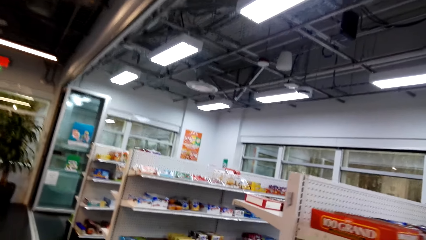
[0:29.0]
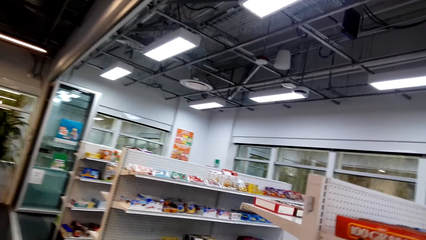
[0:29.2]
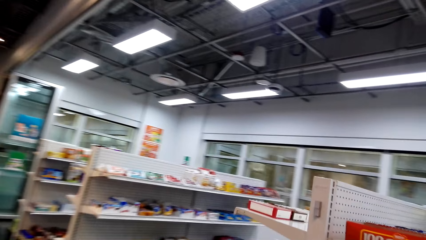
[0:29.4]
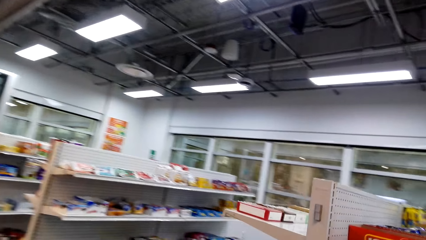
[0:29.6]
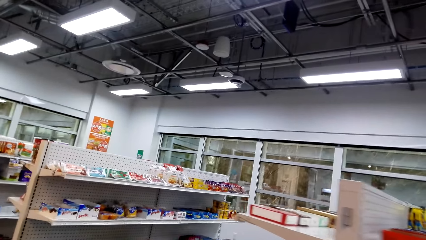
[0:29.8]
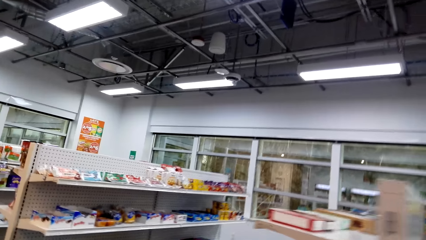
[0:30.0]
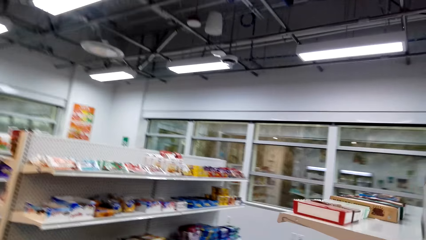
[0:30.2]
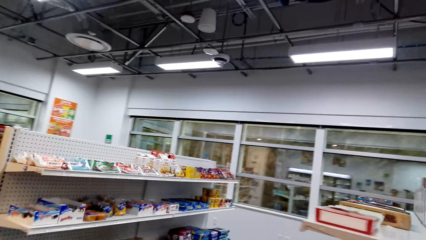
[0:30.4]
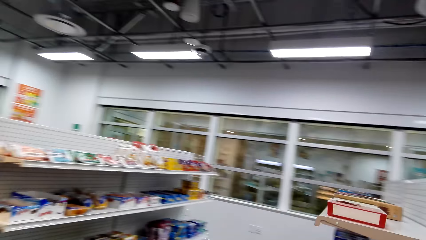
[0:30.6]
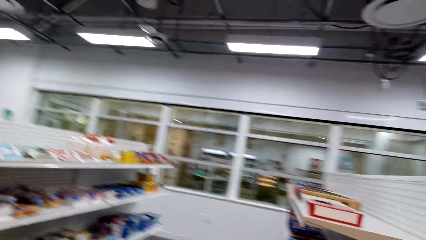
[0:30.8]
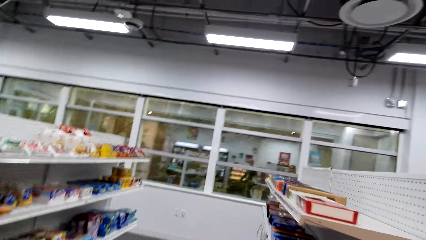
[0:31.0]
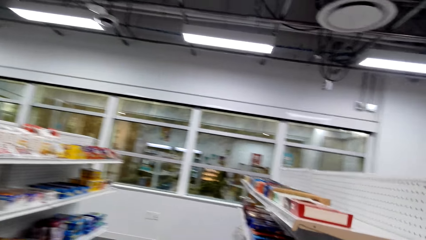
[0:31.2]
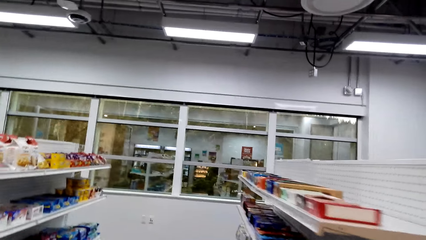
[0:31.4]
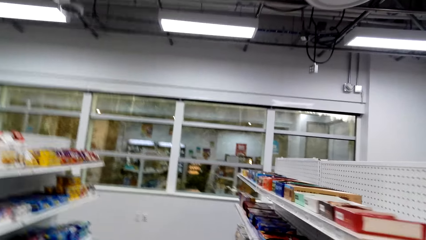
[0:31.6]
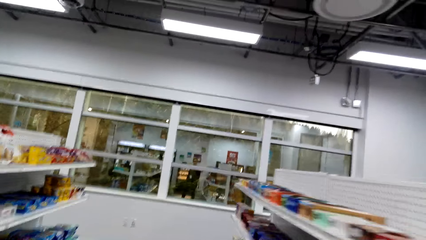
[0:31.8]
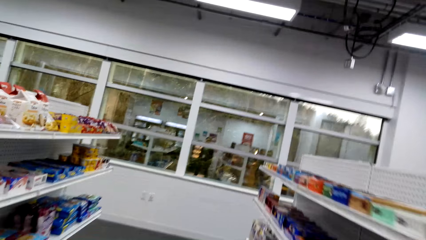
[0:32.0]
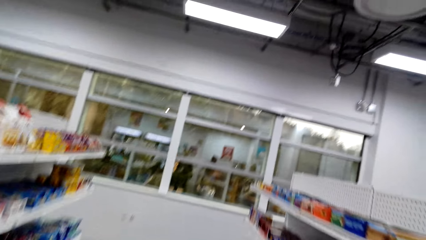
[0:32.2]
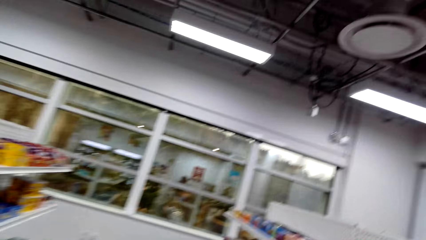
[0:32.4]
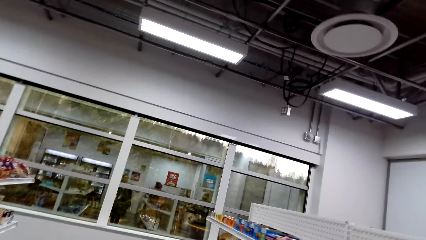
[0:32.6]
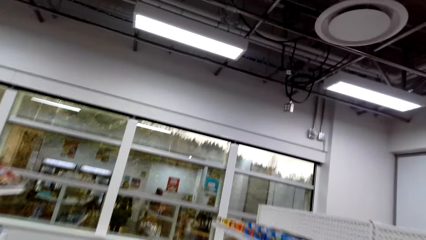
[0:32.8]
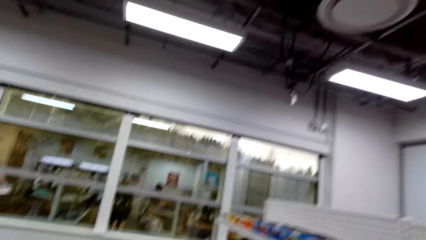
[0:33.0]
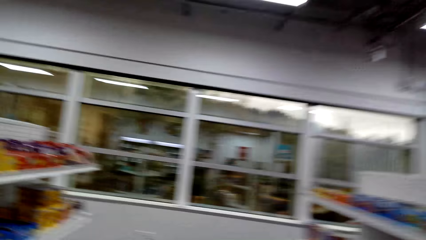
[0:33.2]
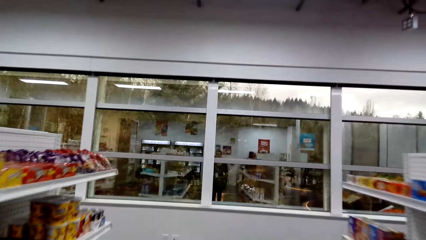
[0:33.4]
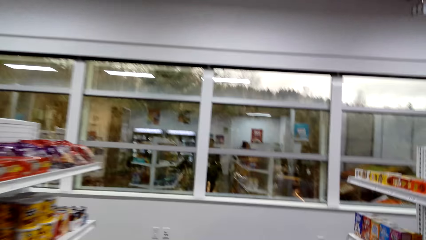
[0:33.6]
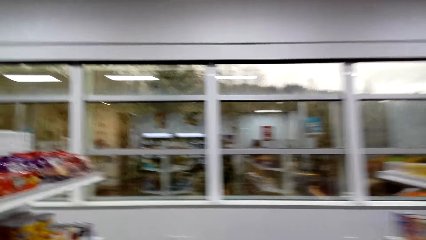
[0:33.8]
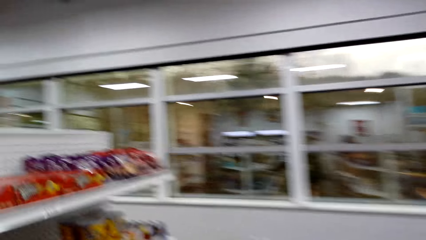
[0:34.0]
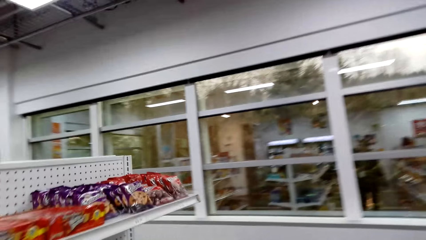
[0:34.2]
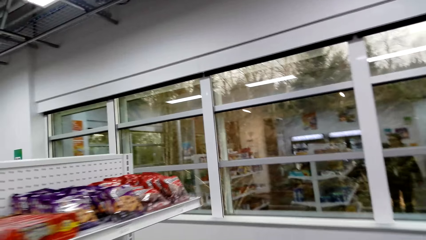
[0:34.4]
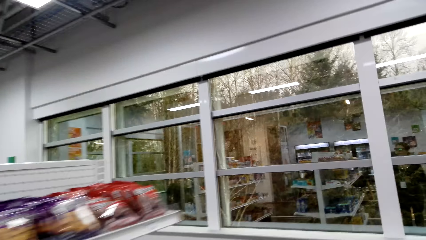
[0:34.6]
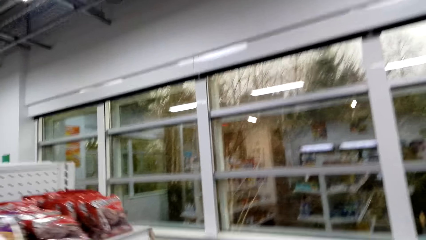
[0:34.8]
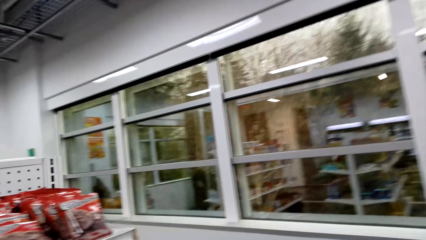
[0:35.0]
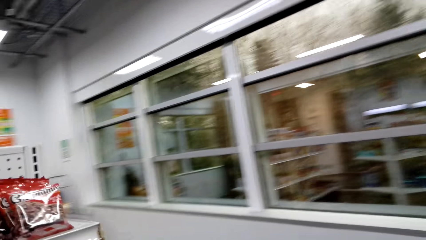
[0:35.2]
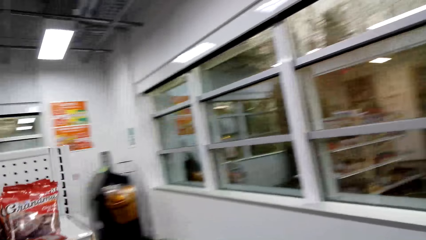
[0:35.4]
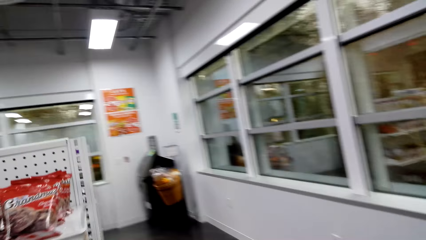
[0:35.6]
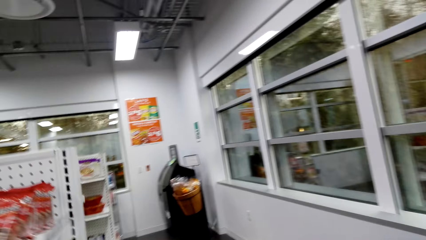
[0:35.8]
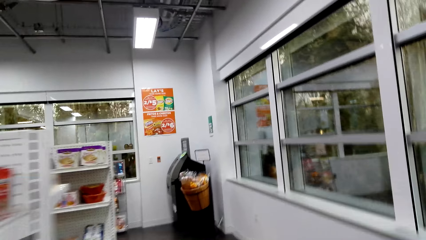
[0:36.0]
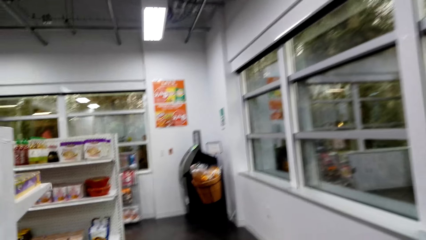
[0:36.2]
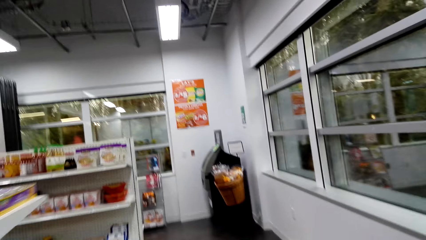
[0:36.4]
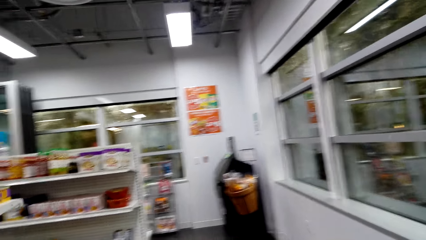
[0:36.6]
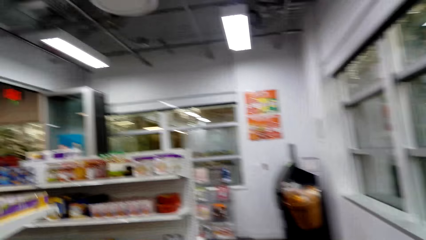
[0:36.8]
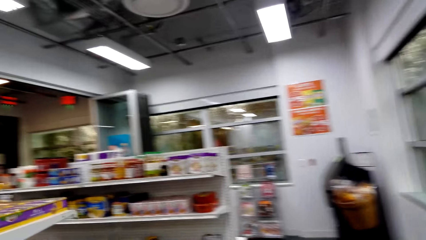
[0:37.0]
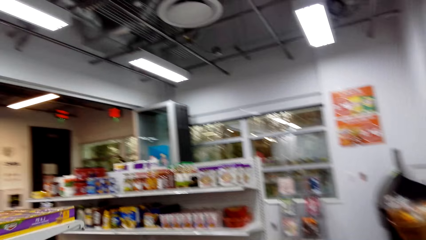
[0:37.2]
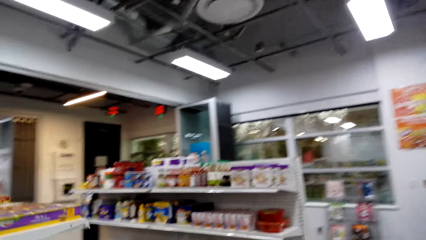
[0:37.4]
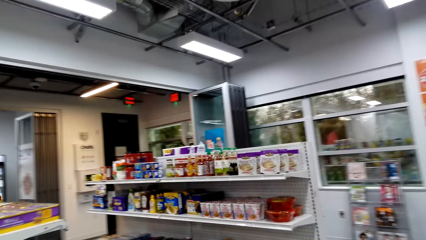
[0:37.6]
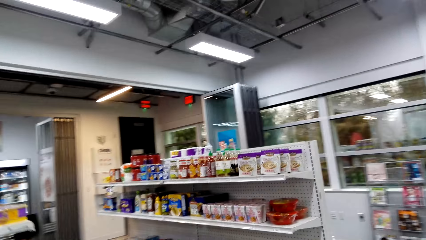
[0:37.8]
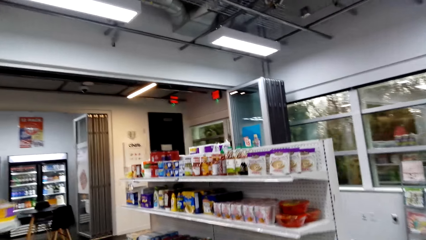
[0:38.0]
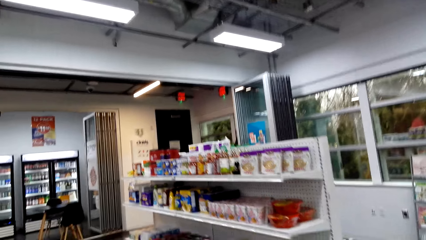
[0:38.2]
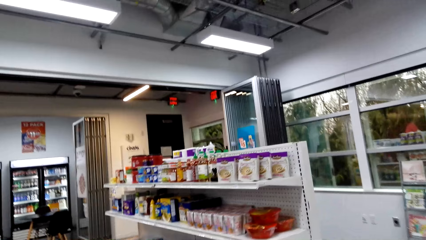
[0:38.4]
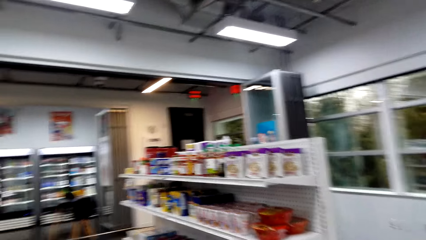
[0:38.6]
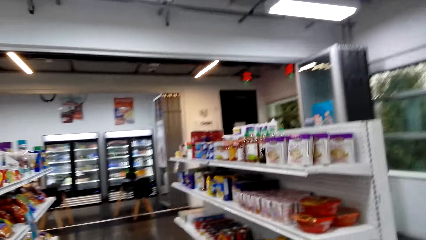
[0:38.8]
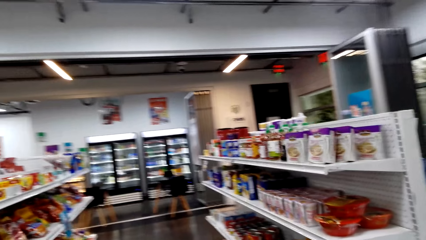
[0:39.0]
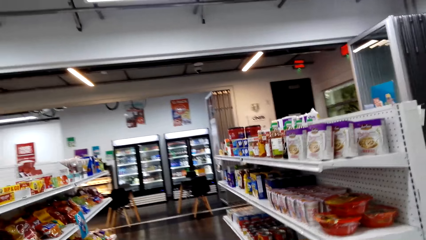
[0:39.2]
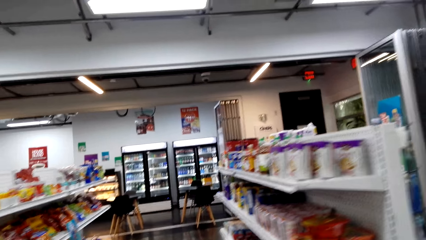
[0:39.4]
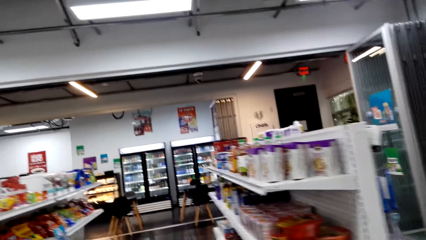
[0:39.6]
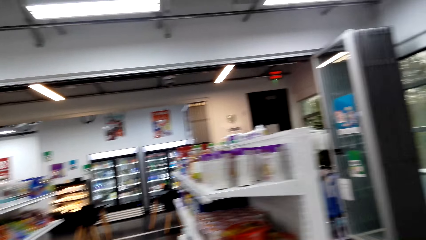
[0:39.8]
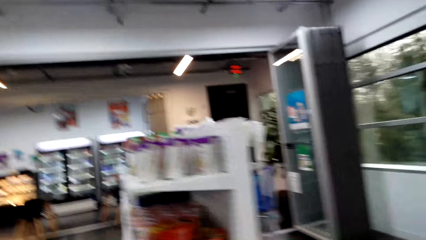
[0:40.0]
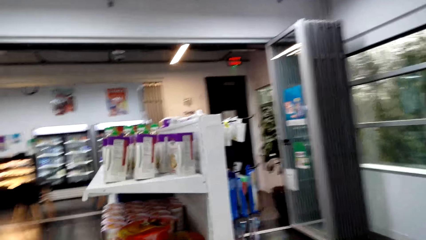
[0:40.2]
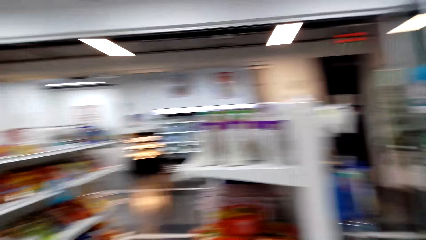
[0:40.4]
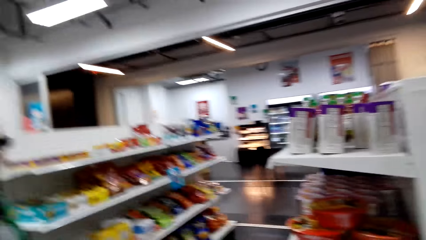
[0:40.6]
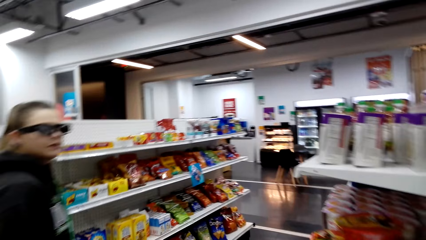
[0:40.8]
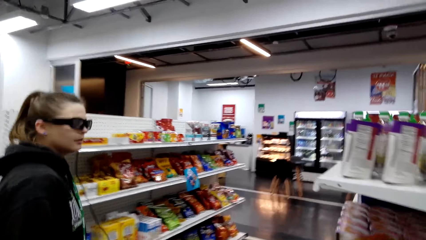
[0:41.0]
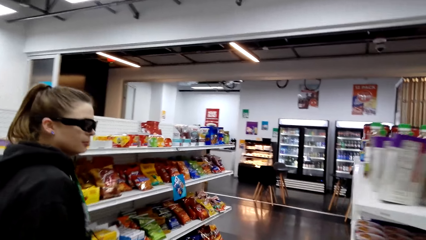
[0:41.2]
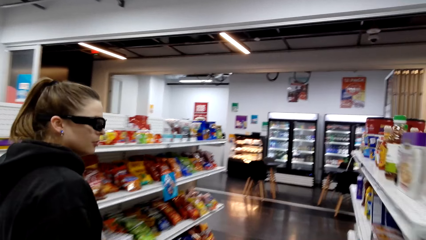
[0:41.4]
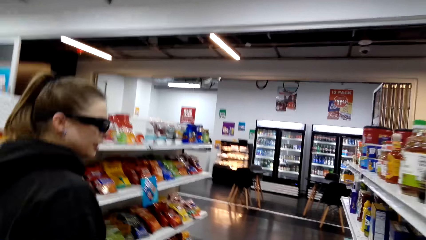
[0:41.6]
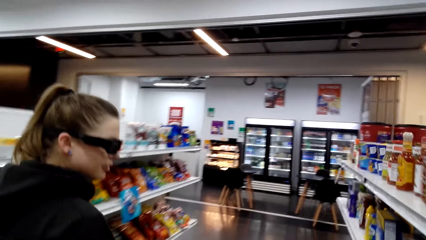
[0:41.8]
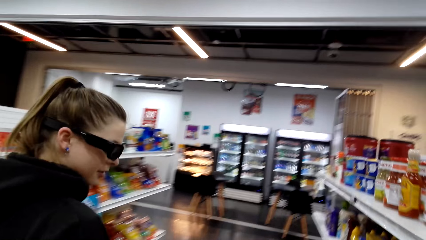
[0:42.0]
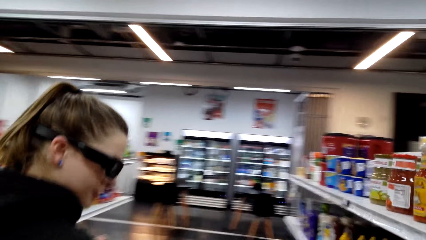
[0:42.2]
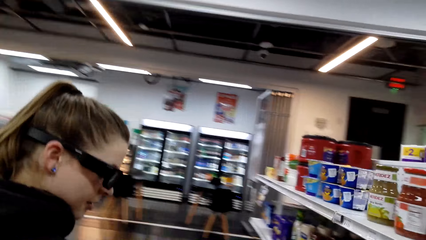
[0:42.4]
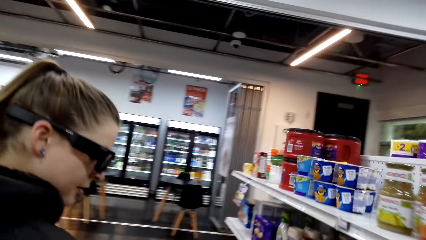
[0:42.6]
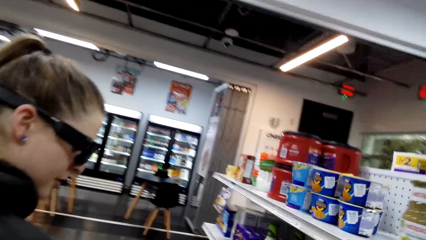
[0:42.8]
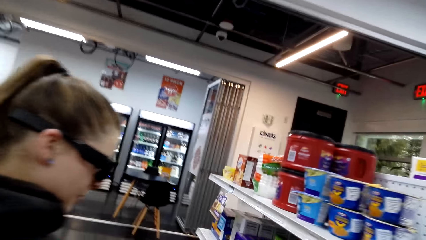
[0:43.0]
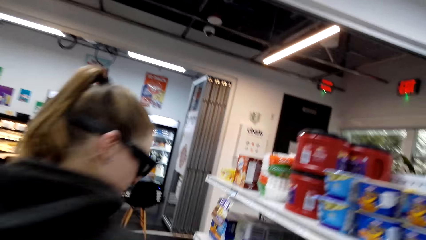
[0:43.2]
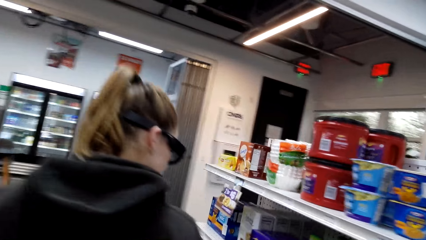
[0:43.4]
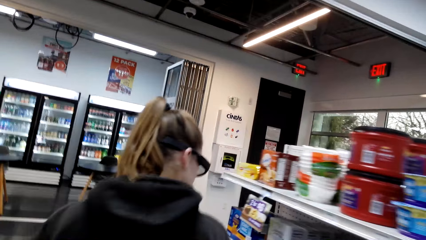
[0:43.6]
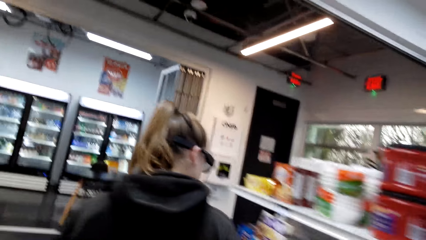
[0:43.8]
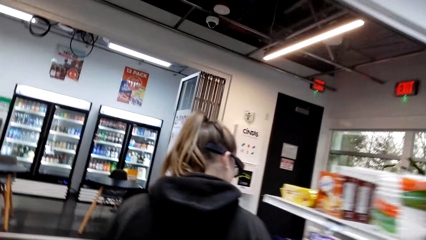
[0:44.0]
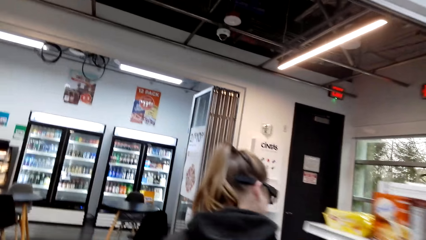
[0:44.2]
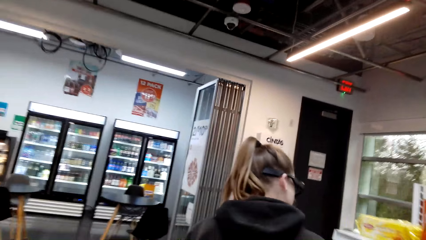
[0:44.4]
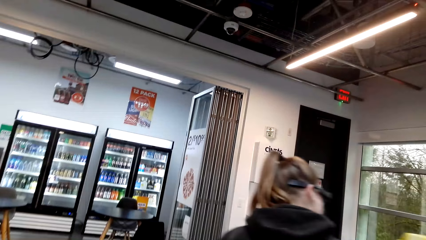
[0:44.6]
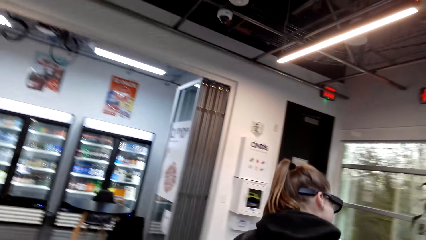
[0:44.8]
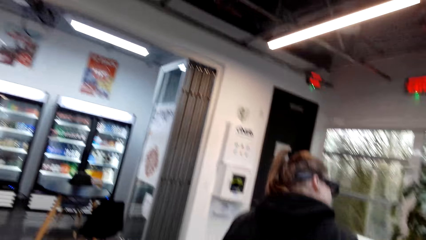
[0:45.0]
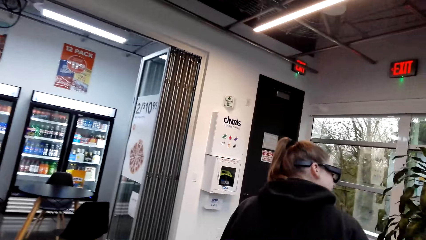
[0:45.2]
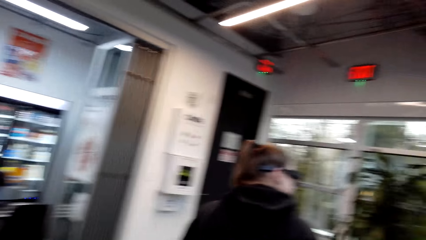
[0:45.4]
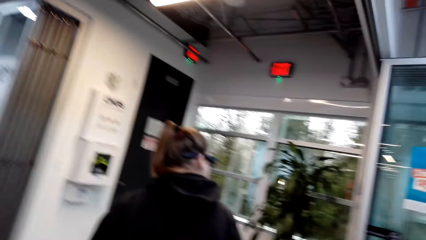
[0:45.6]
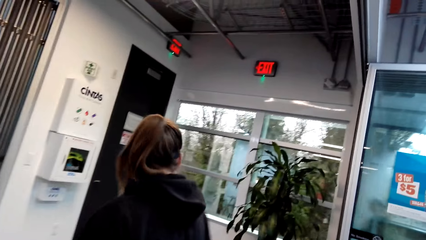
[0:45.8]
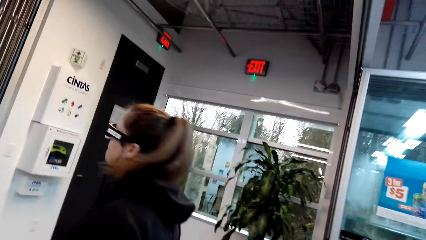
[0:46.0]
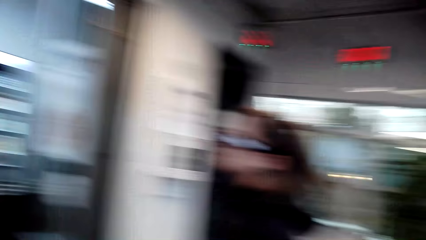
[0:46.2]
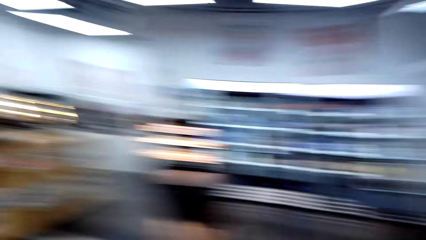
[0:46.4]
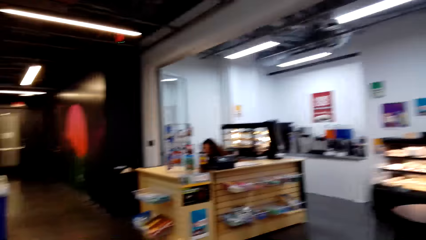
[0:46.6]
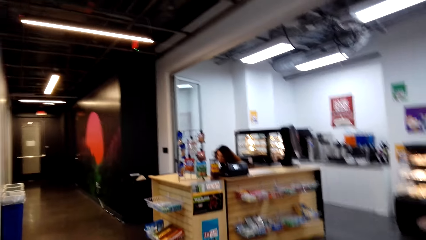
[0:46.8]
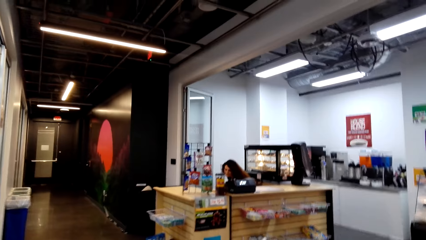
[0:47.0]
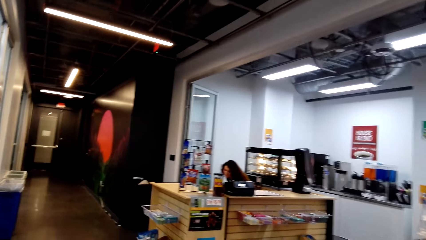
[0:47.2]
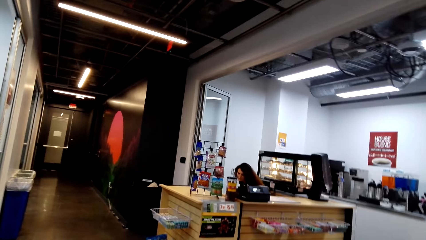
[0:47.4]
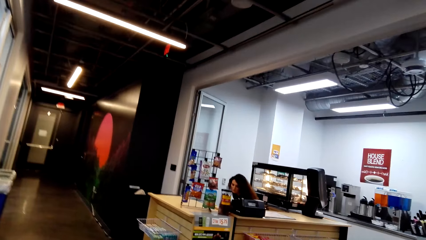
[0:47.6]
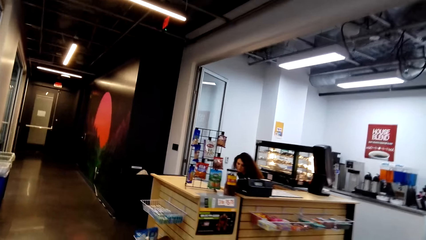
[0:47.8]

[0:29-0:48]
The camera wearer stares at the shelf. They walk around the mall. A person converses with the camera wearer. The camera wearer walks with the person. The person walks in a supermarket. The camera wearer moves towards the counter. They turn around.
